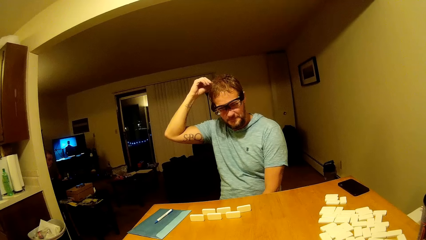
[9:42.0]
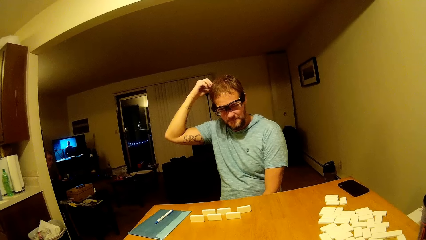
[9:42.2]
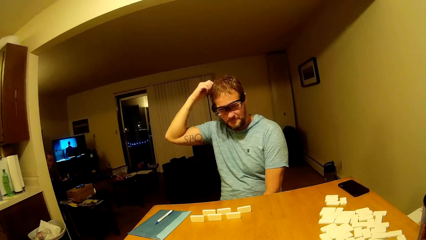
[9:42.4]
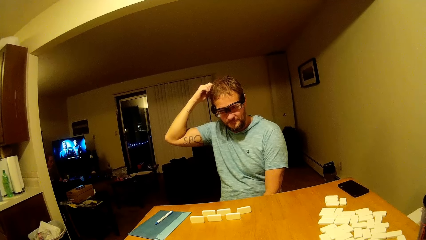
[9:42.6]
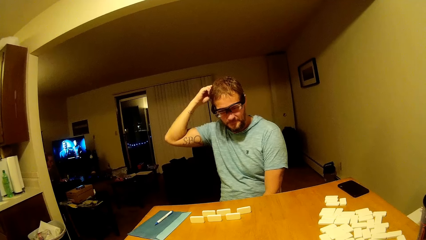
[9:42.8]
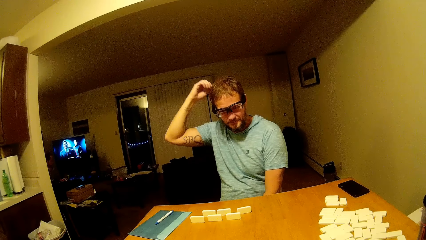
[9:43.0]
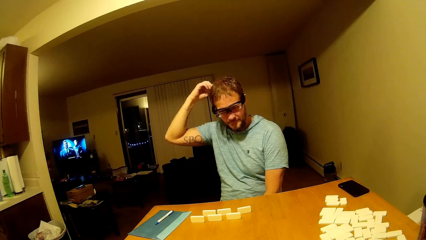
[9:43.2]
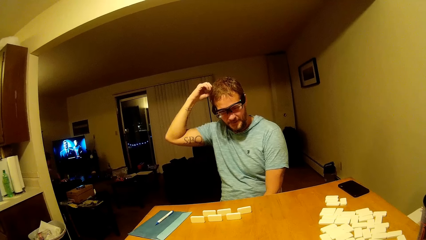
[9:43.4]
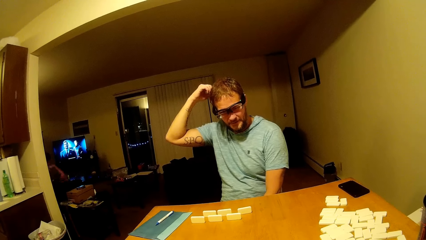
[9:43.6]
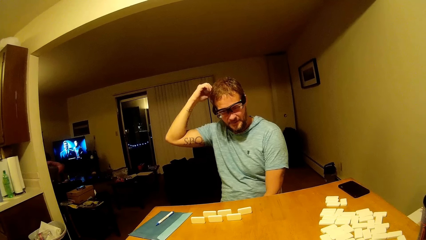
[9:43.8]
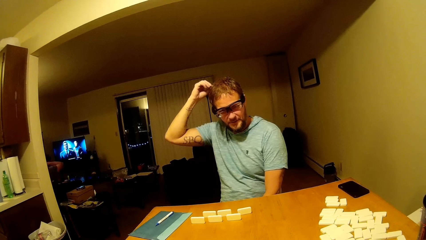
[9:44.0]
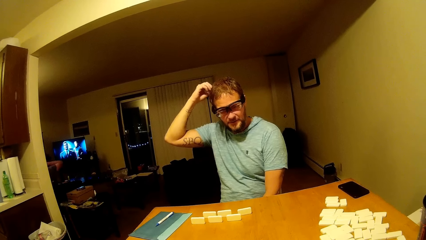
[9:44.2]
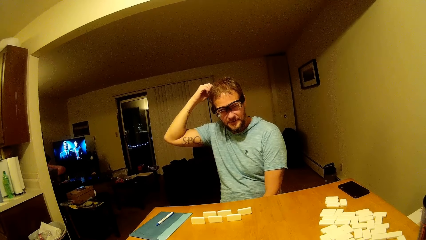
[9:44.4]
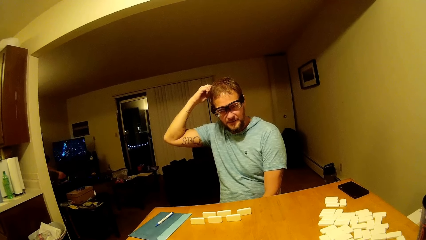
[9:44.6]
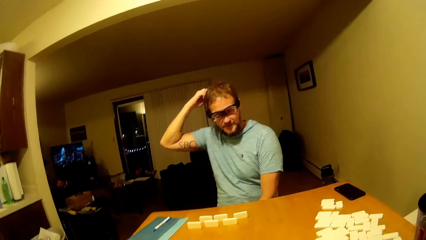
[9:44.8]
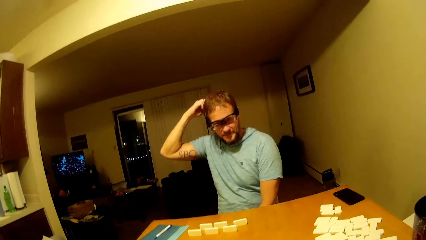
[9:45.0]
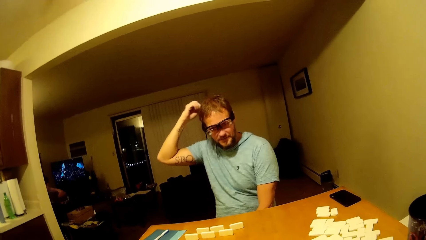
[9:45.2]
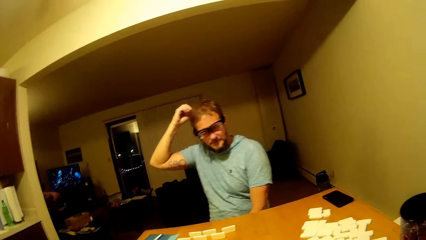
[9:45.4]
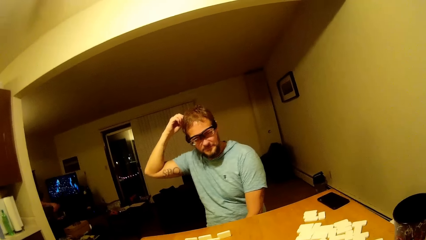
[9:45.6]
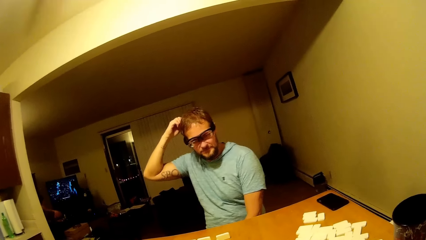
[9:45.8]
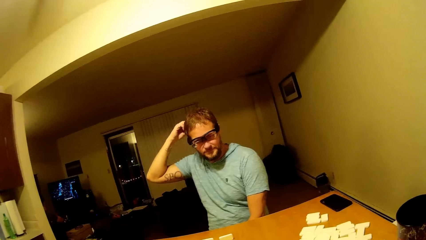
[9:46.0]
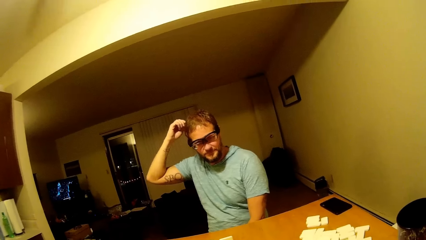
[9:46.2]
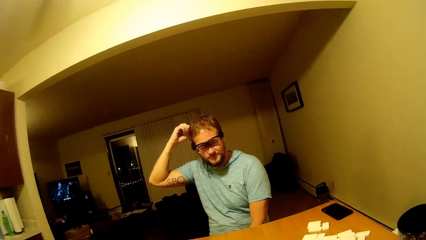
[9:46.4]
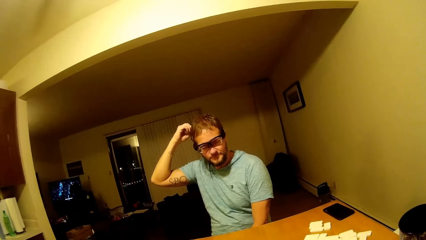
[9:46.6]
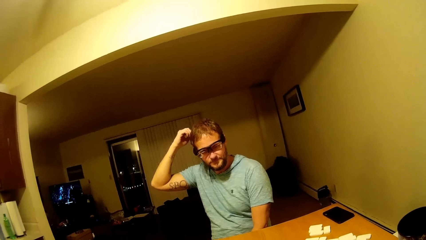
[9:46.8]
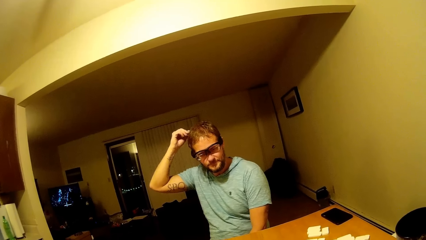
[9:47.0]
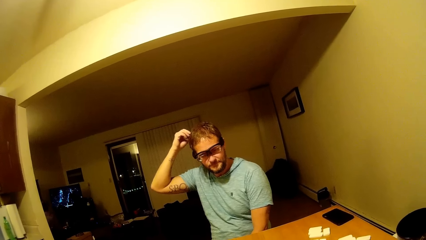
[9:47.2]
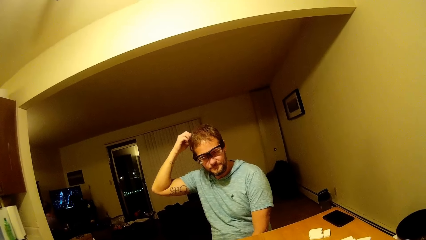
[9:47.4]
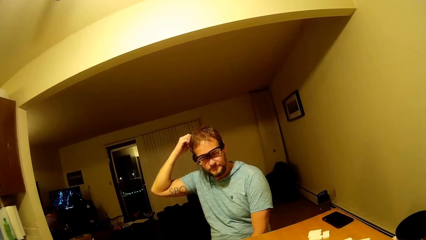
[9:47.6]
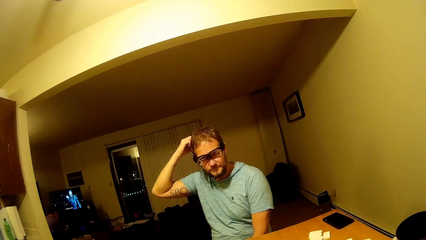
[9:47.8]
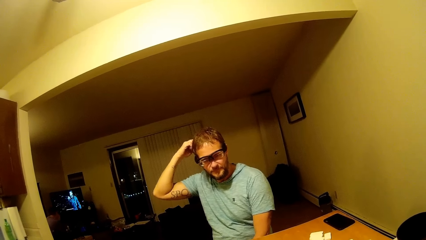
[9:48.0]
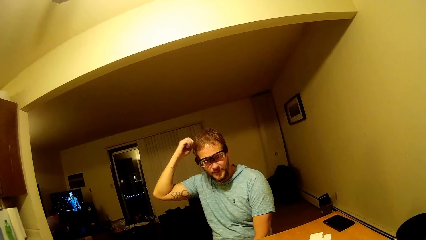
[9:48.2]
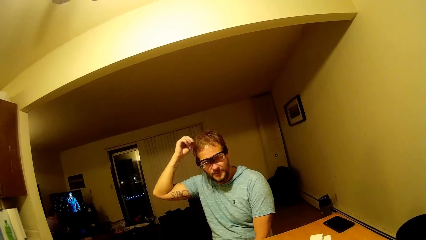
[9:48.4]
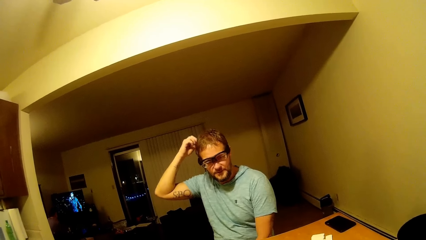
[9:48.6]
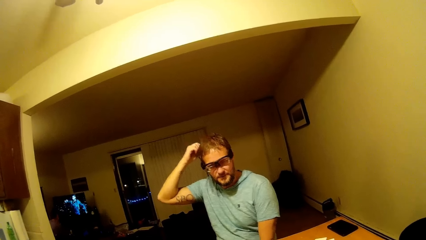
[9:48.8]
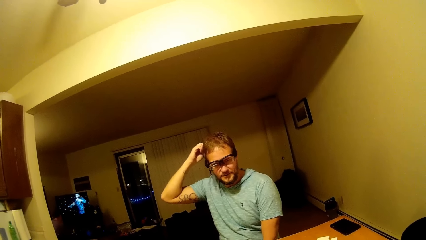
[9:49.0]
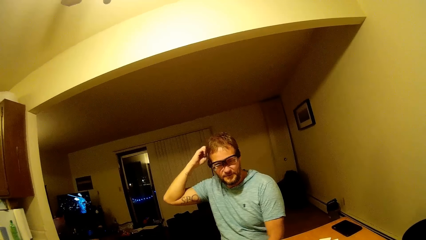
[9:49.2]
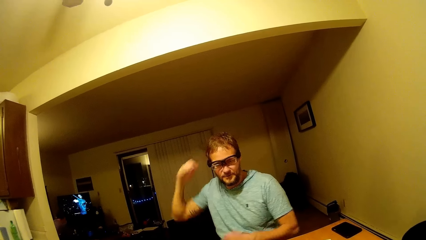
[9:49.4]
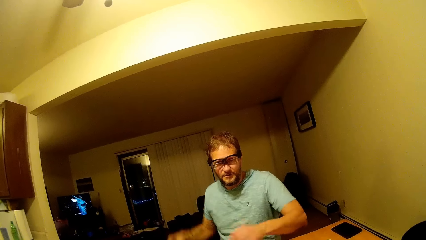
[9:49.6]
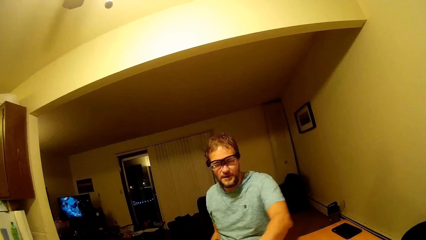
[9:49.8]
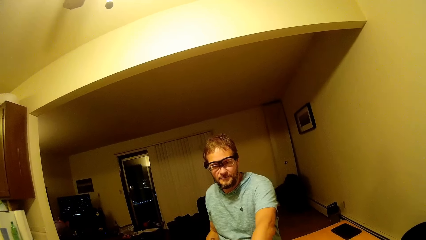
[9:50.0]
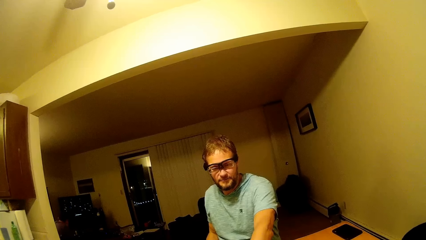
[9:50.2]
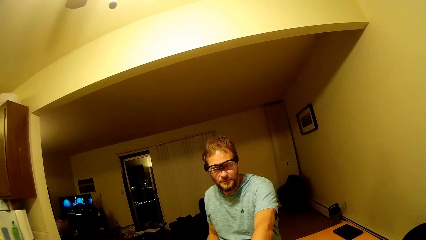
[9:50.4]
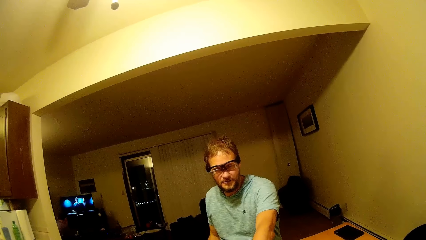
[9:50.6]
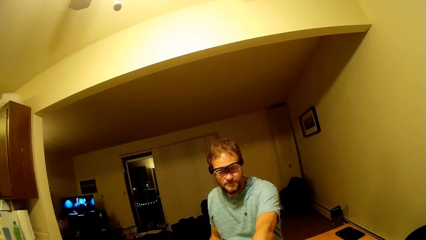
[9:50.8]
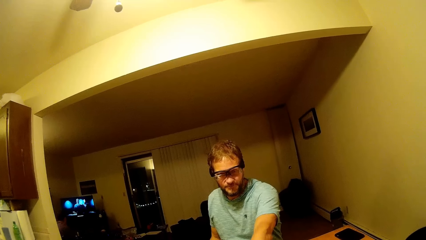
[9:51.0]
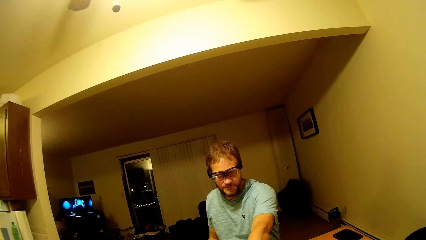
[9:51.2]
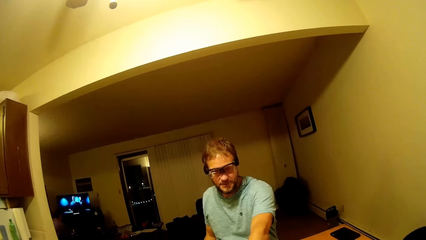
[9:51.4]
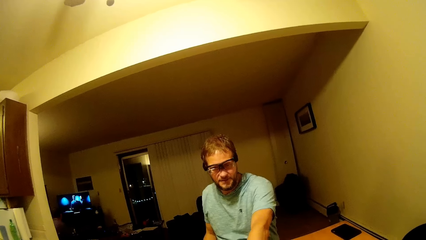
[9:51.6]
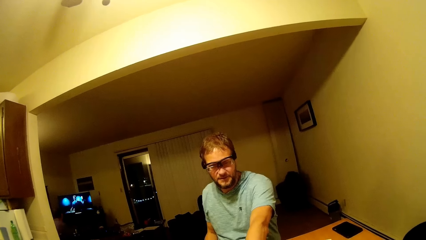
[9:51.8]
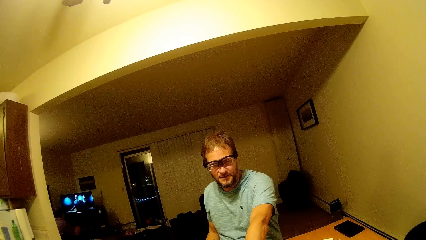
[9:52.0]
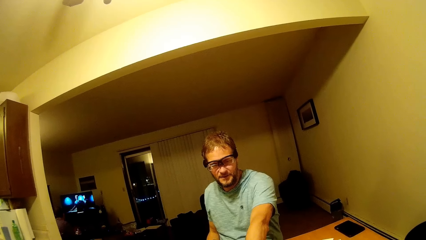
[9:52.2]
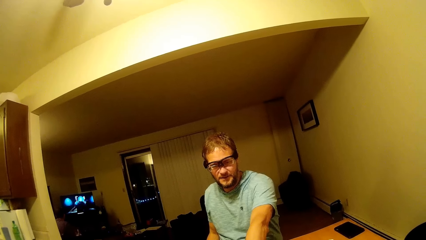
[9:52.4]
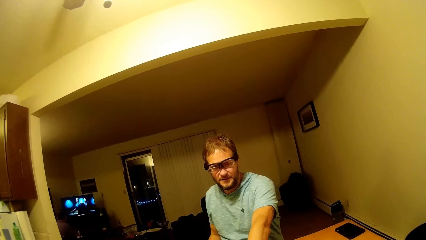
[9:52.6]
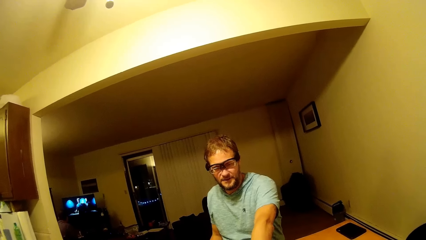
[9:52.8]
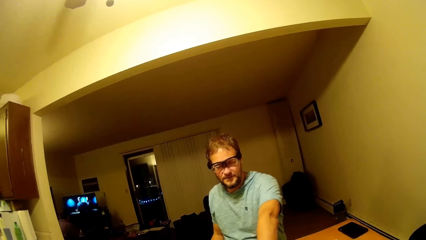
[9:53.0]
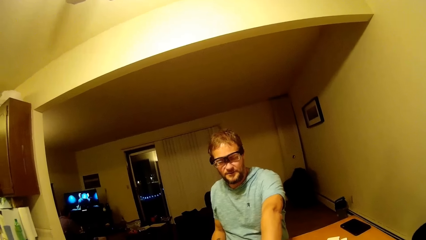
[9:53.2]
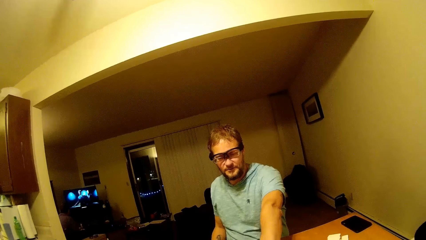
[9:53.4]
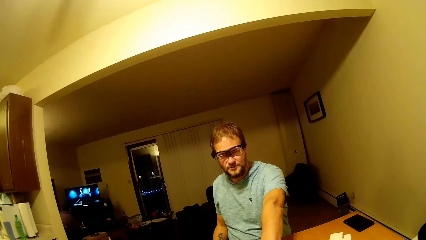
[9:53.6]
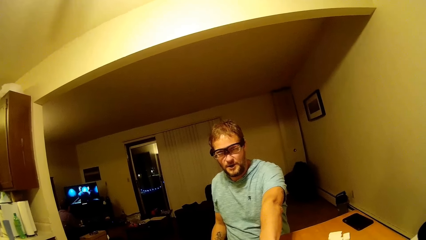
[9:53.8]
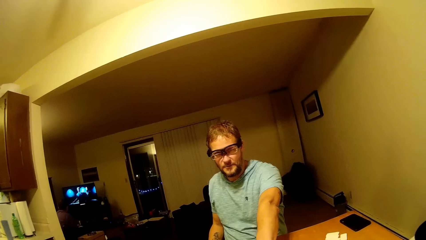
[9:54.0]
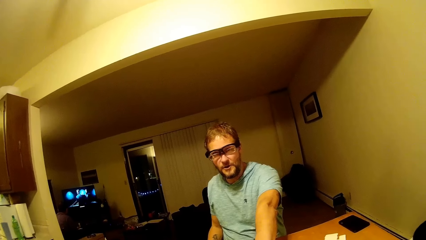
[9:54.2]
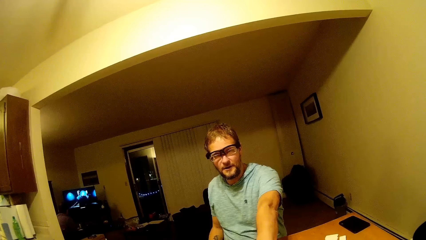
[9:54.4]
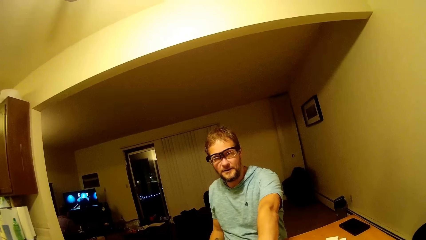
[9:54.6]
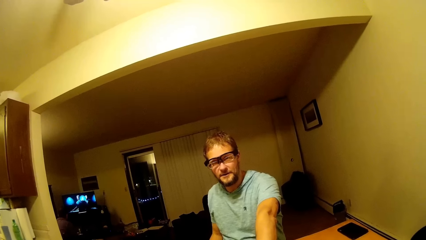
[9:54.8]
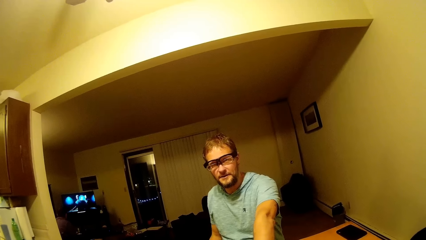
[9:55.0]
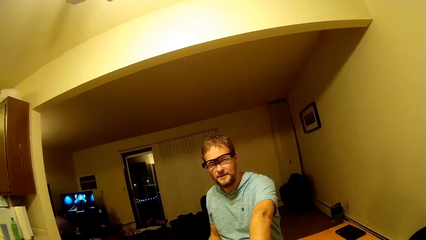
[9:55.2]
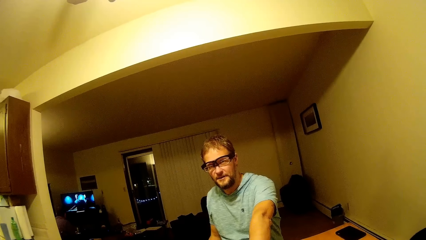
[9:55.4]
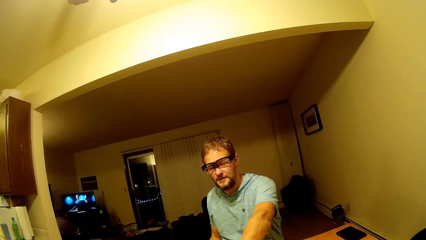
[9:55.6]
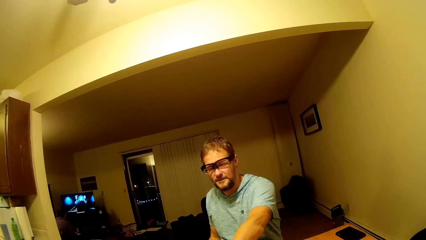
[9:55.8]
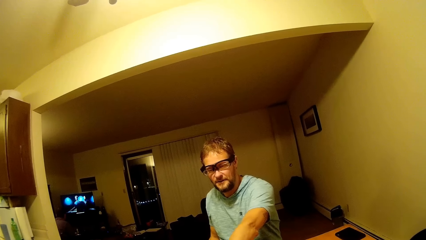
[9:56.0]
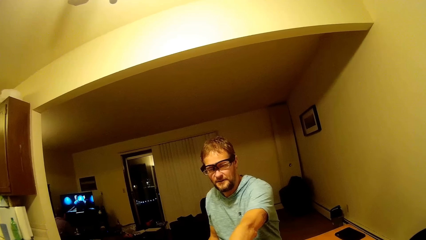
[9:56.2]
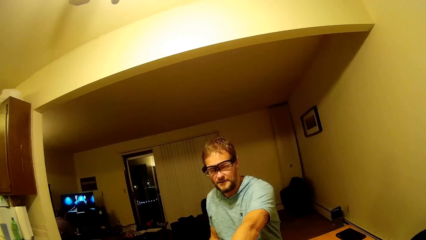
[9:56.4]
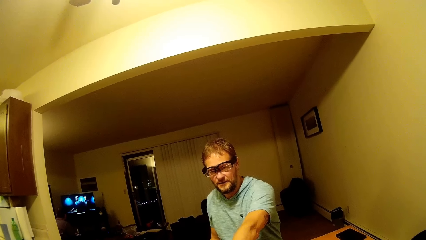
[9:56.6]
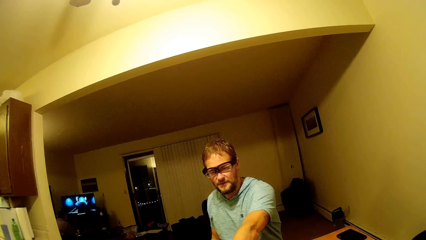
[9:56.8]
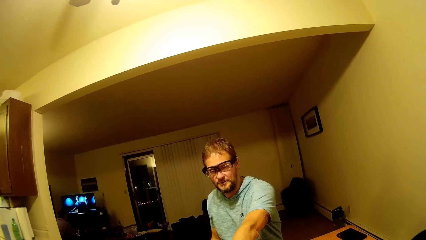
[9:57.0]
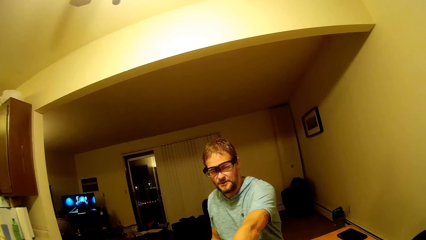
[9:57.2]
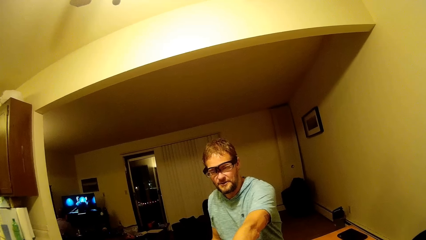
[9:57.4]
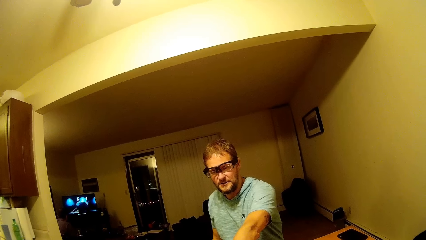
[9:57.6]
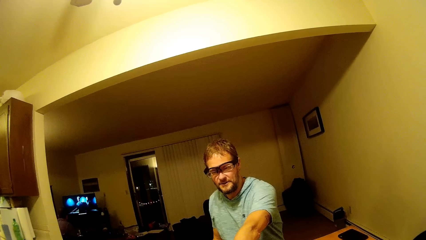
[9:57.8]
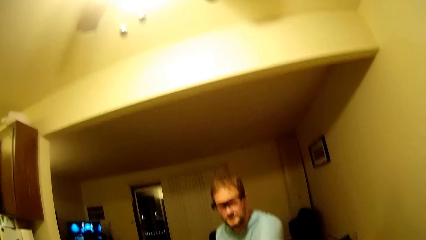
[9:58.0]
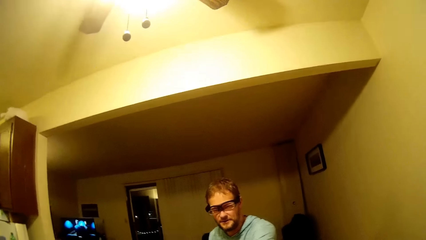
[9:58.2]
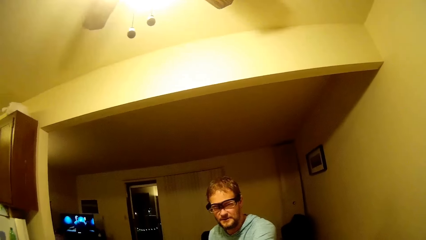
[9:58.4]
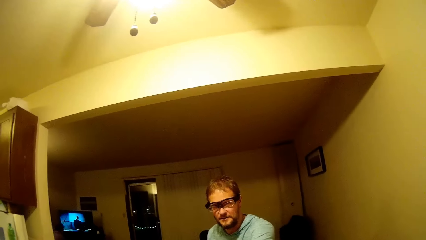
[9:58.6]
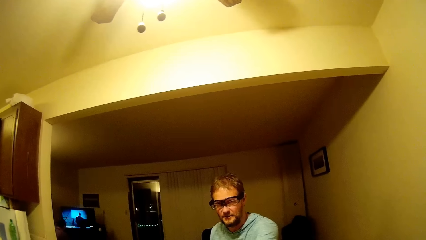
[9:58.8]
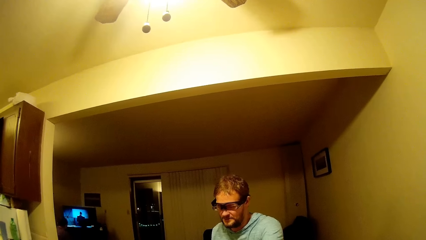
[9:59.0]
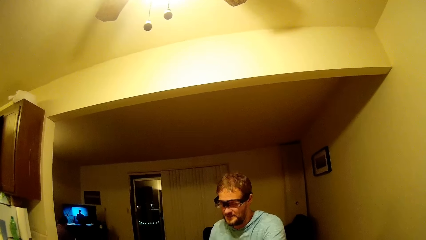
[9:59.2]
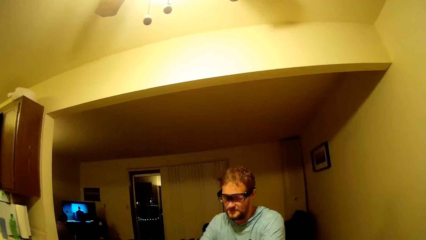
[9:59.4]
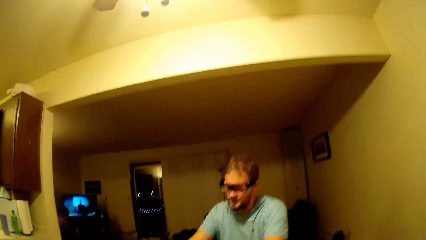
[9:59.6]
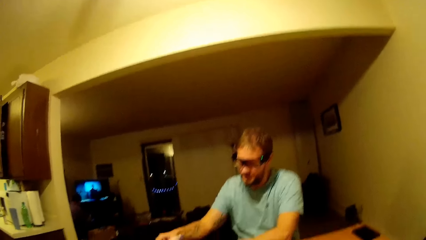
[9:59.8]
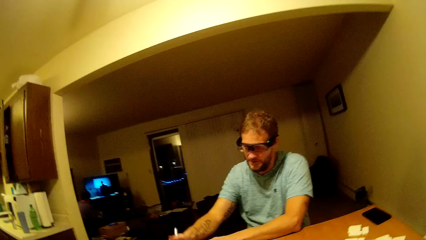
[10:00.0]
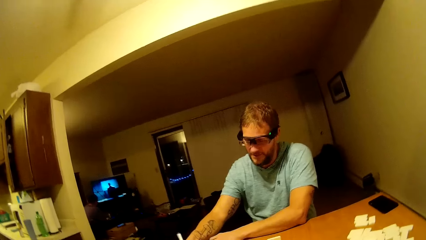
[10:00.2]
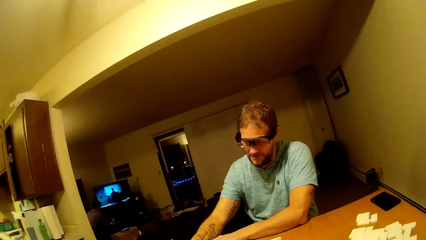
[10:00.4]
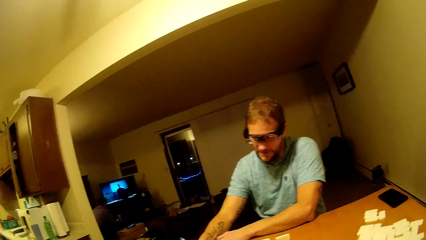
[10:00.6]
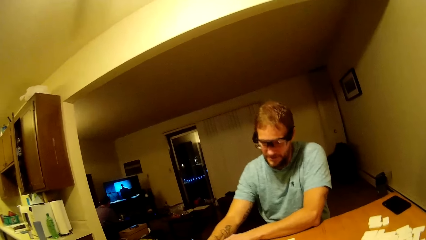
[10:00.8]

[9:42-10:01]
The camera wearer talks to a man. The man points at a dice with his finger.
